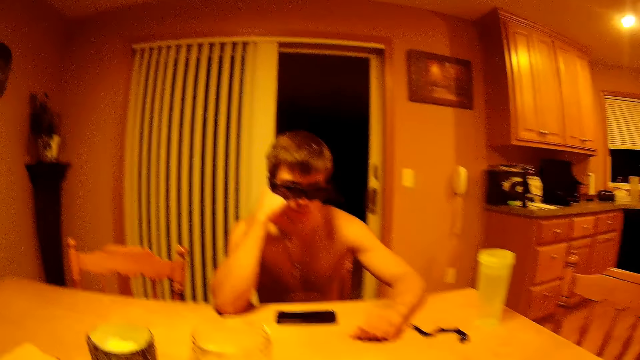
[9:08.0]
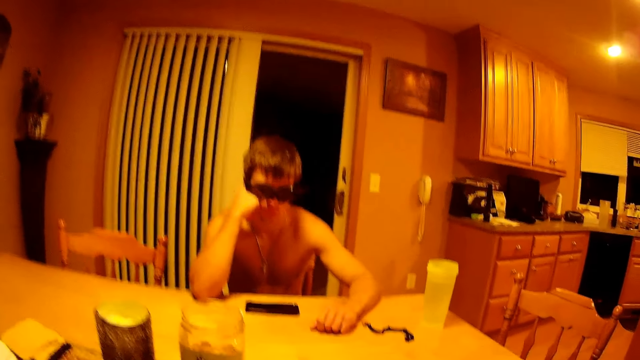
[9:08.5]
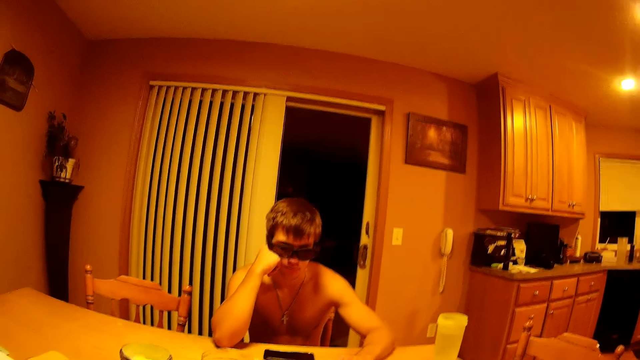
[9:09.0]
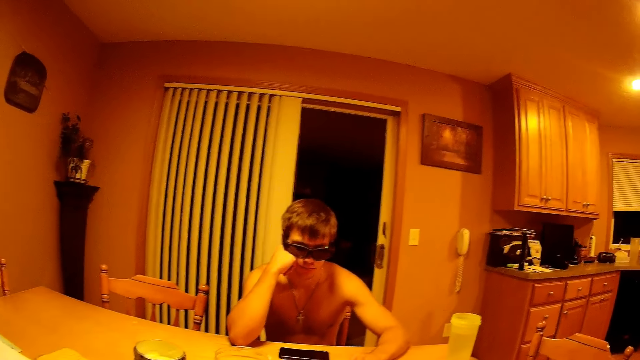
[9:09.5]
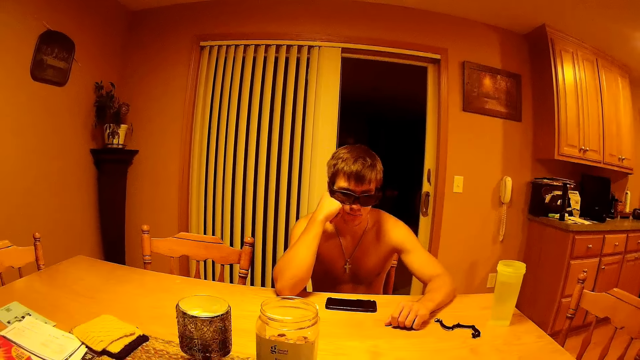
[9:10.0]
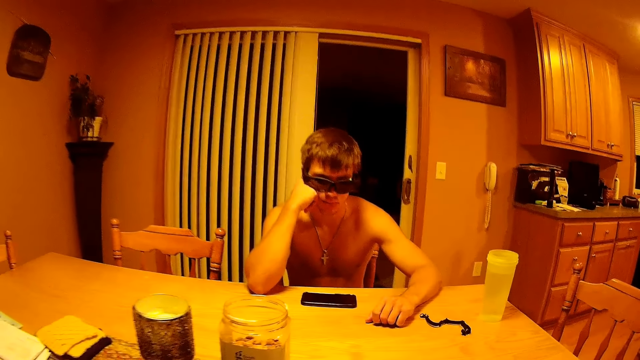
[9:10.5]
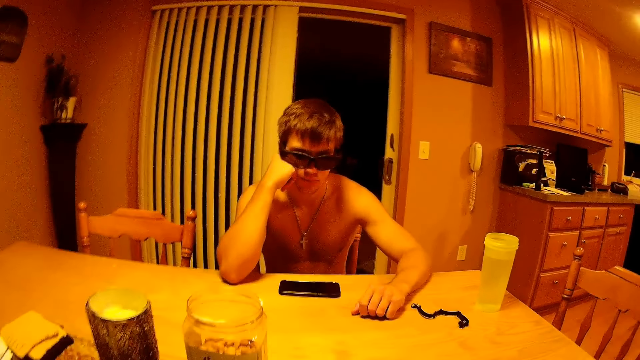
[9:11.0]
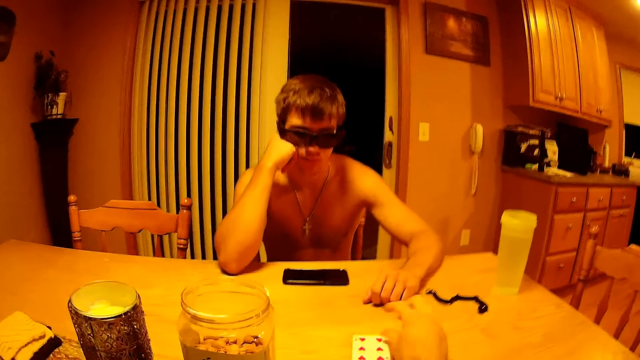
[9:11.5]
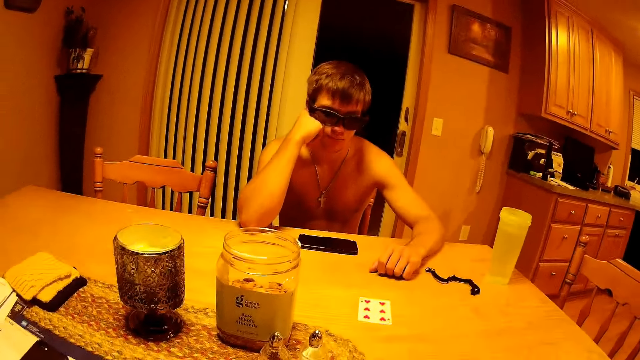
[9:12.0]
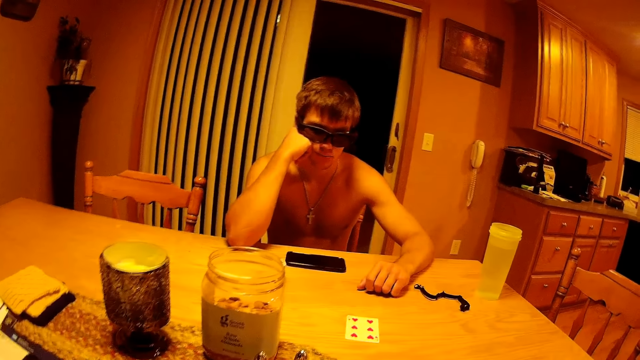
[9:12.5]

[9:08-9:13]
The camera wearer places a card on the table.

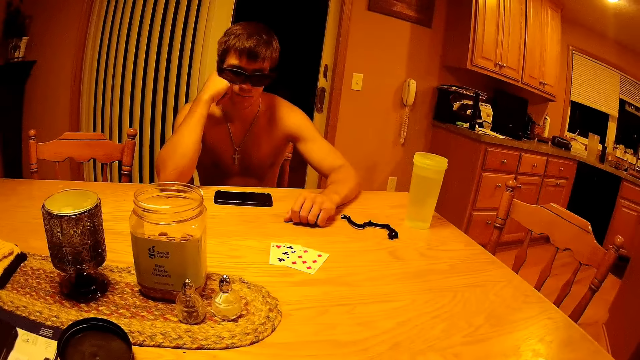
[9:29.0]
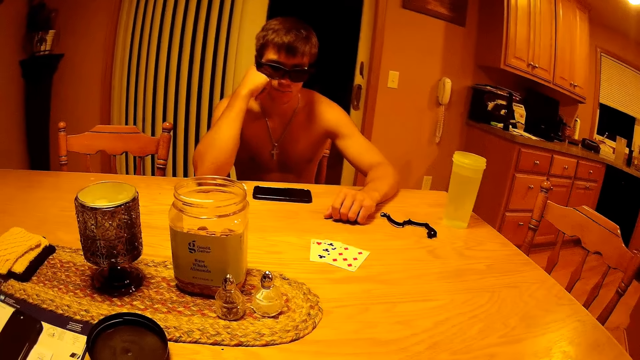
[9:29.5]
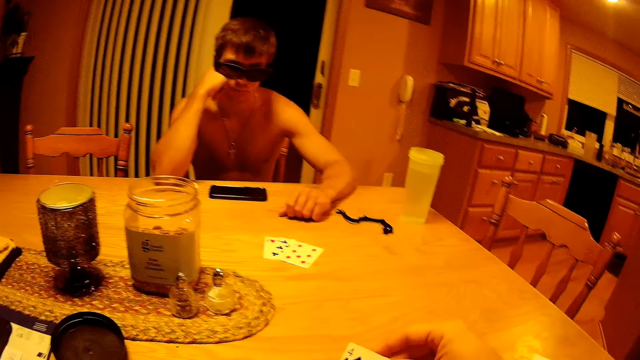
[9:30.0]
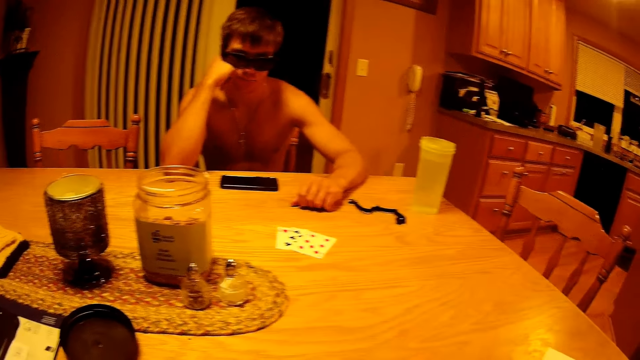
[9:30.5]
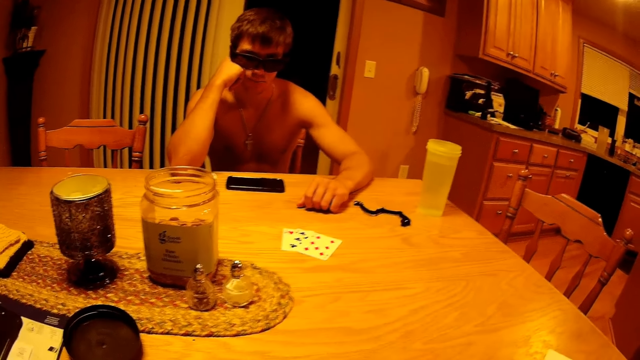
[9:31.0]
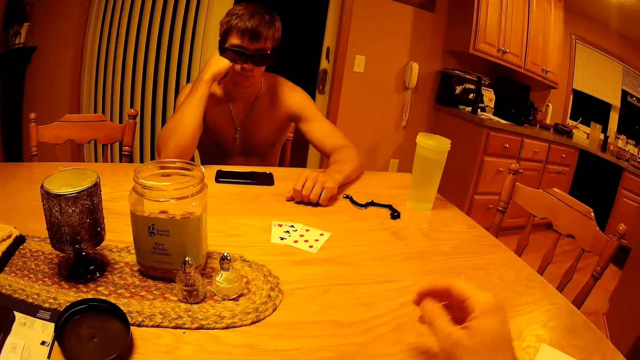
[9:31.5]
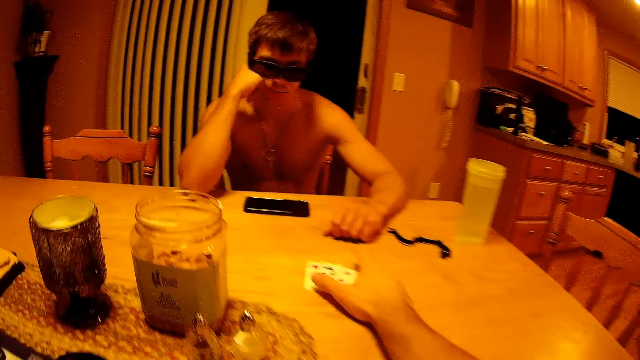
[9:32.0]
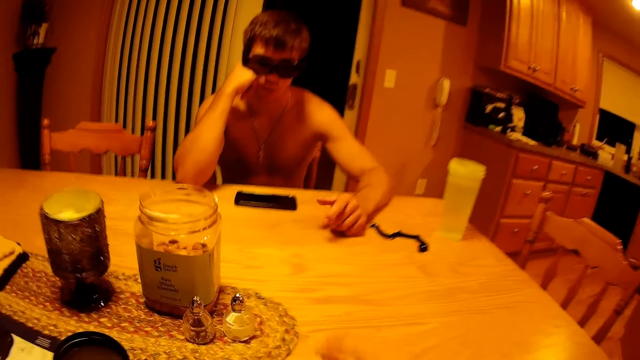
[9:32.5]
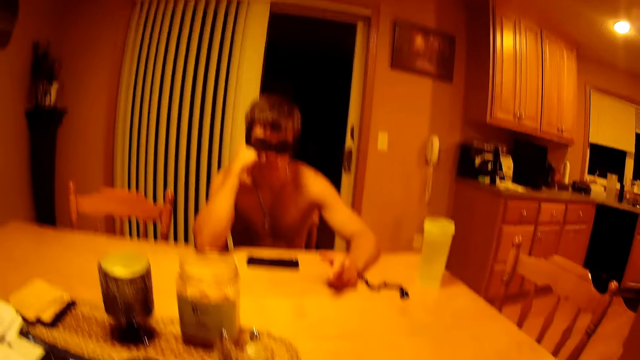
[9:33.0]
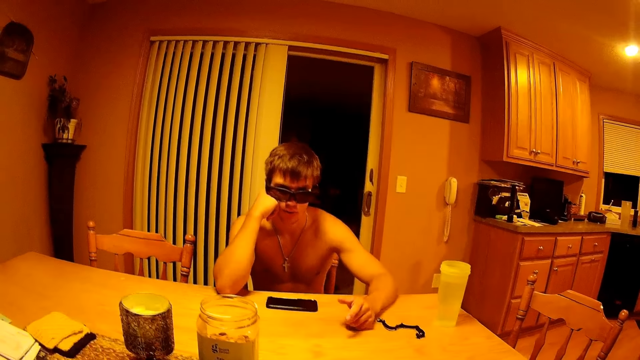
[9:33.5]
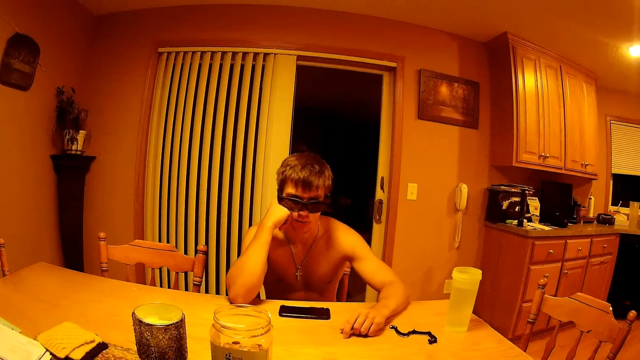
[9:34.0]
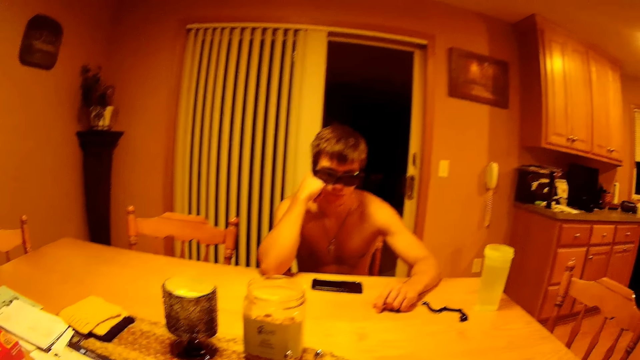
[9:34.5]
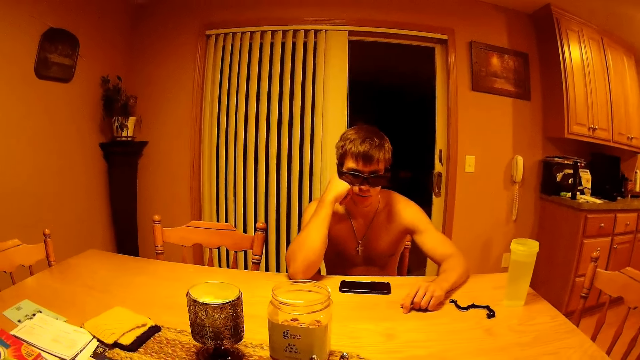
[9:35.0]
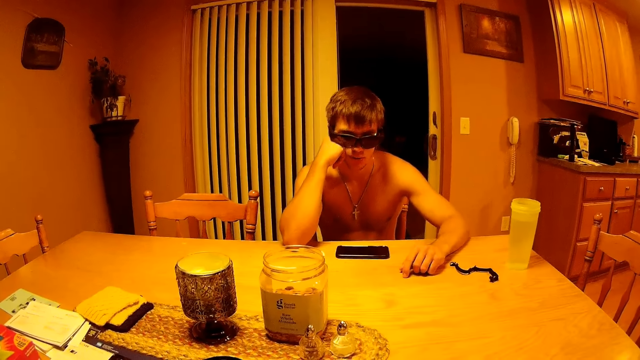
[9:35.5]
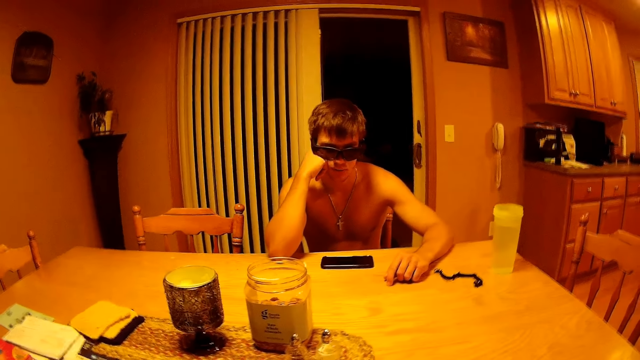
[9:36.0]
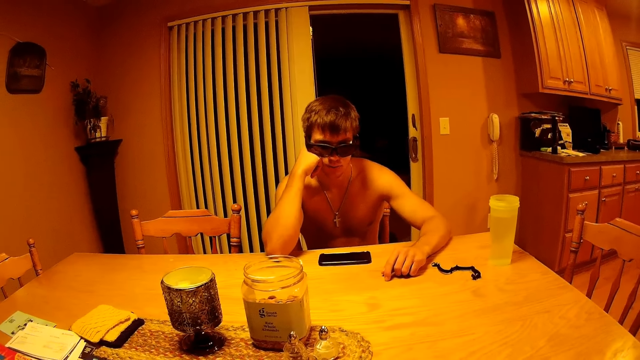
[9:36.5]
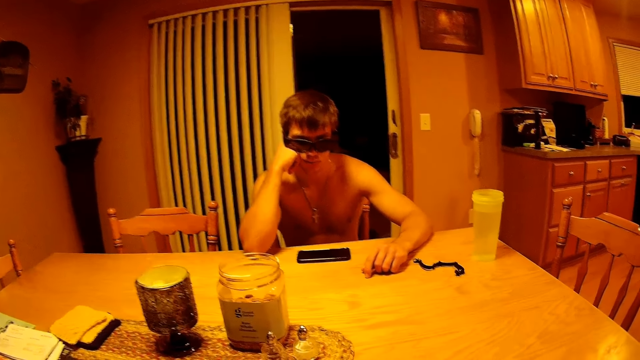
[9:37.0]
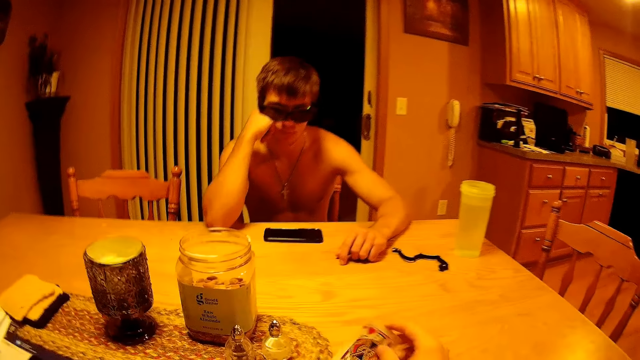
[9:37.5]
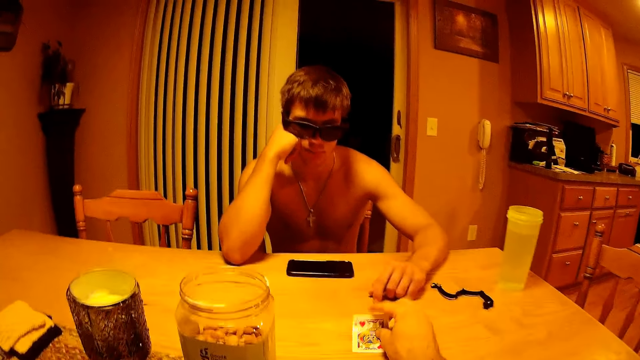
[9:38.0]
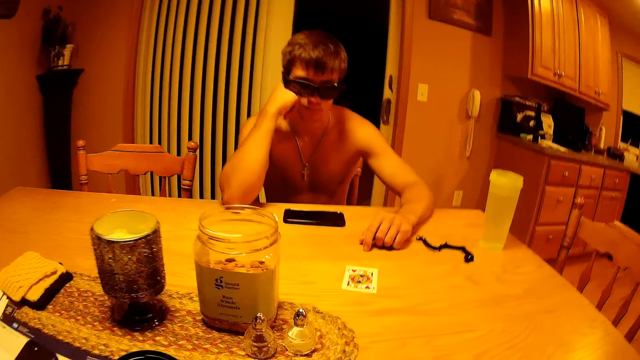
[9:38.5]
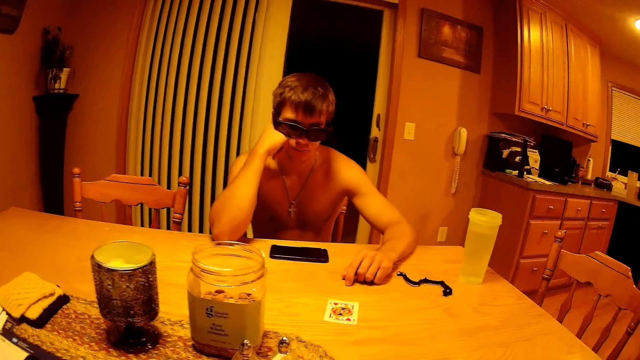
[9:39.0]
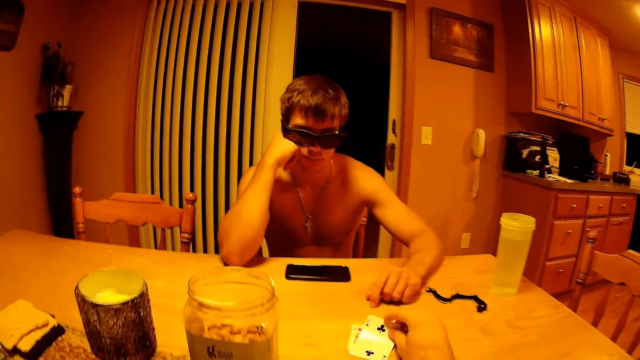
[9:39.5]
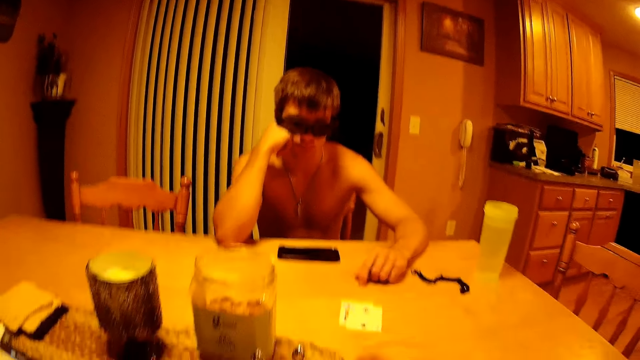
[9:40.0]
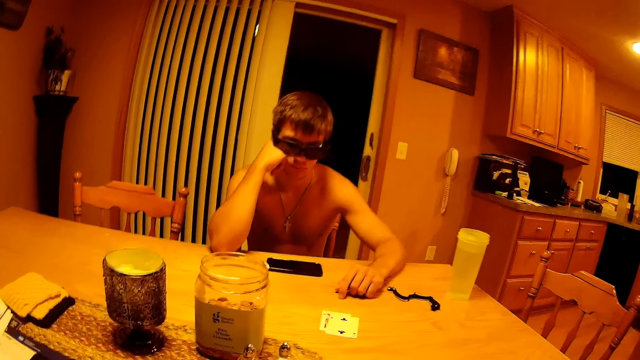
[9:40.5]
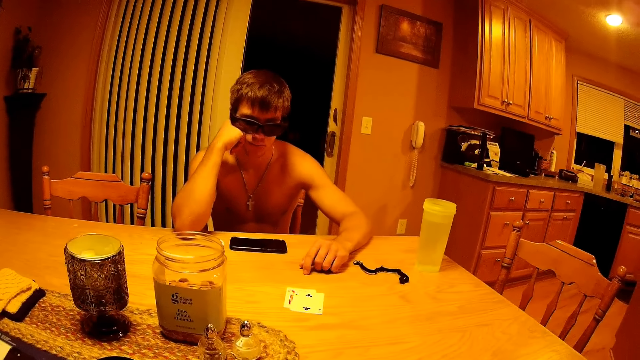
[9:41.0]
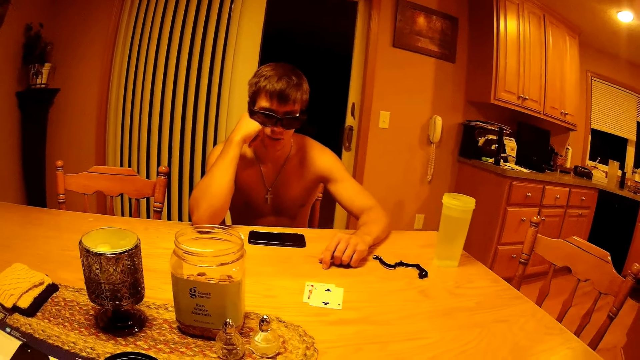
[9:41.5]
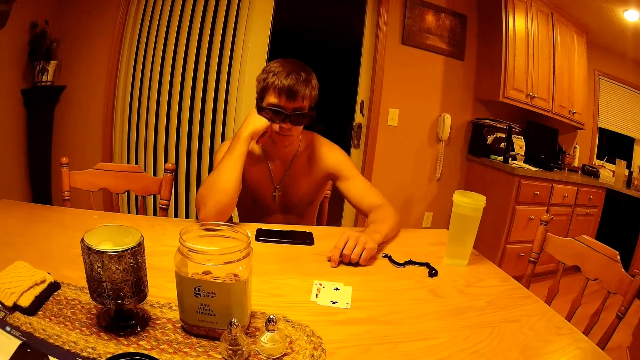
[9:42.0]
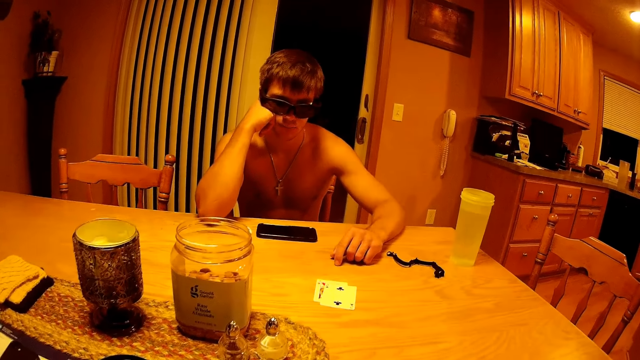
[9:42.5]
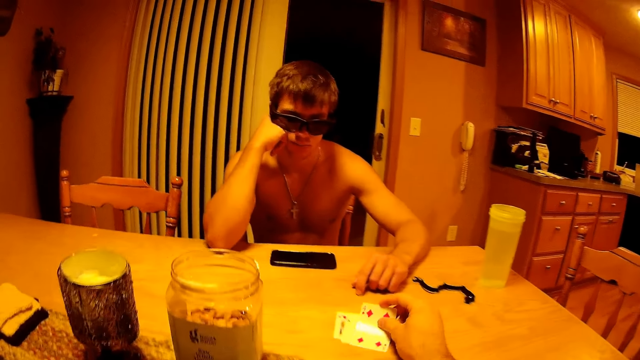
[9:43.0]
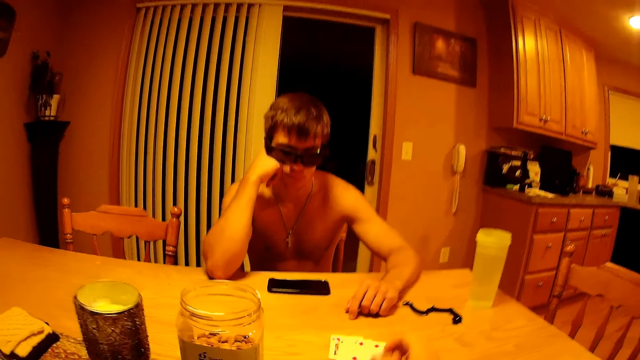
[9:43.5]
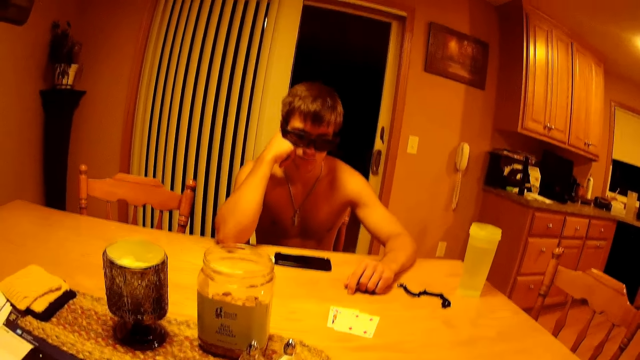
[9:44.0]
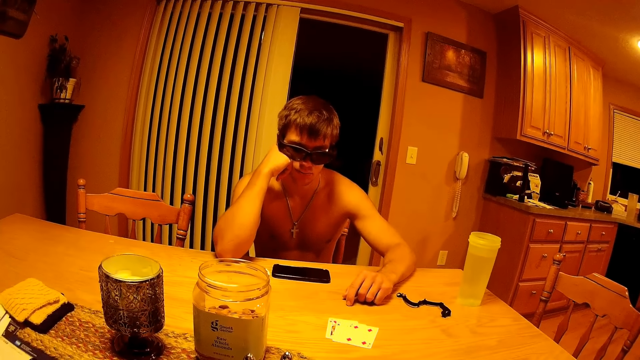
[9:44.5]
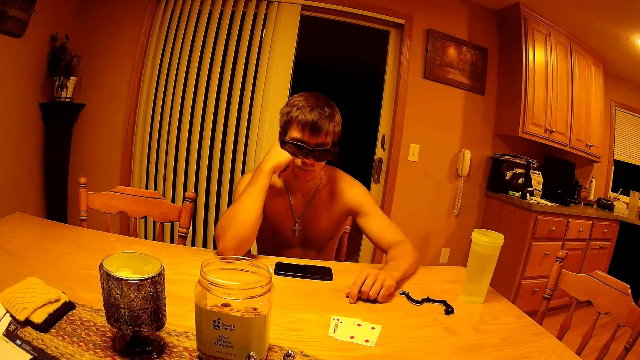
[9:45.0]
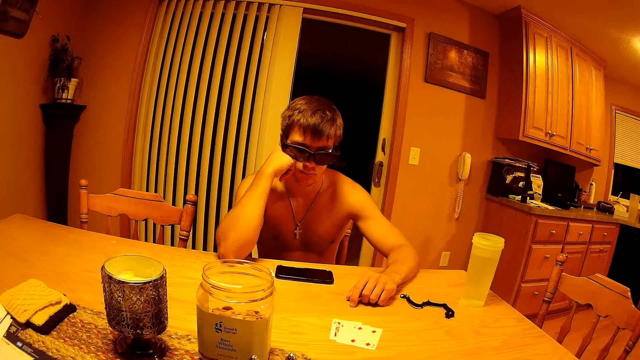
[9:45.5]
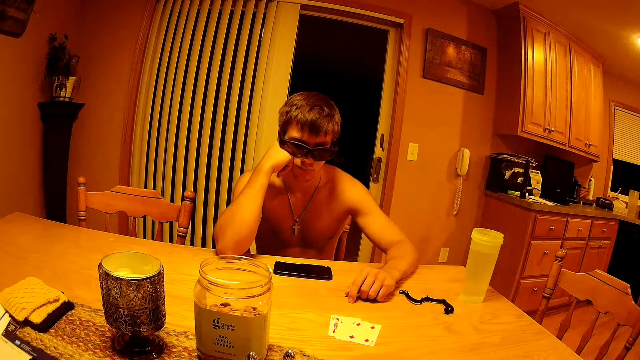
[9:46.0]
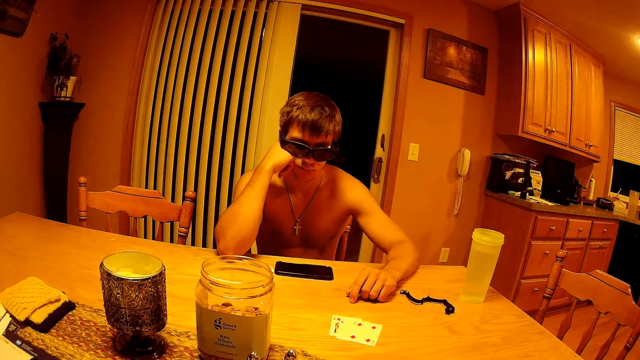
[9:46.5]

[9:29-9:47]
The camera wearer counts the cards. They pick the playing cards from the table. They drop a card with a heart on the table. They drop a card with a black club on the table. They drop a card with a red diamond on the table.
